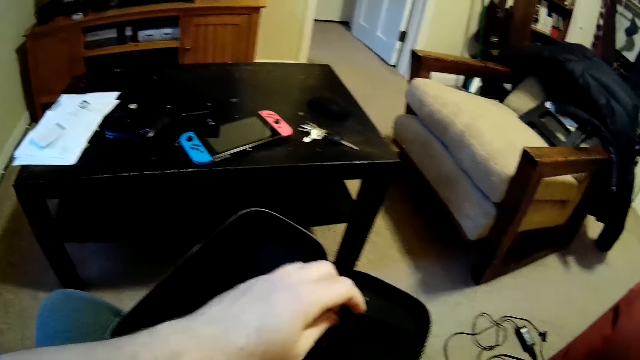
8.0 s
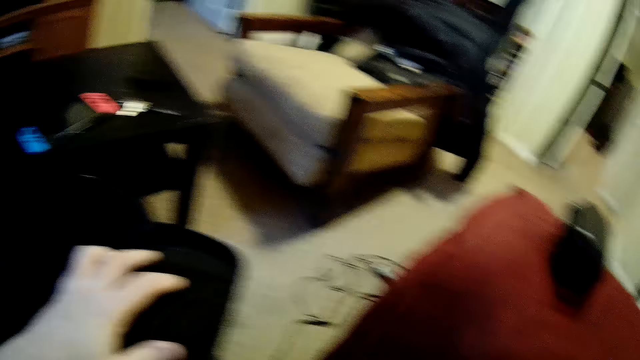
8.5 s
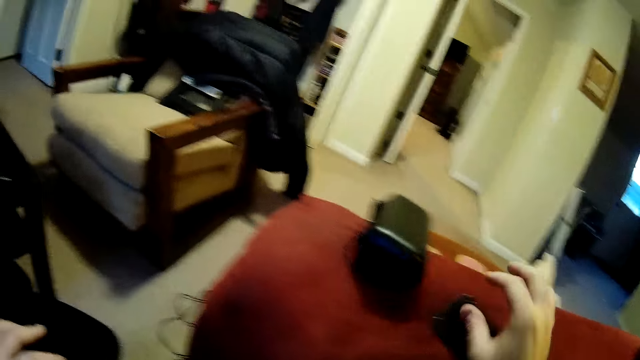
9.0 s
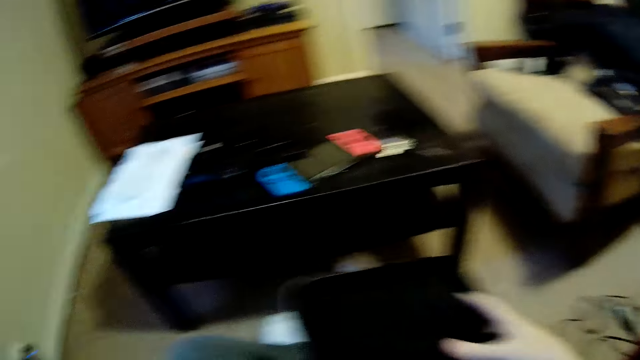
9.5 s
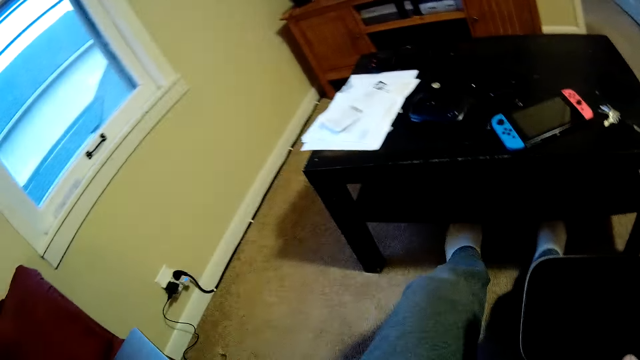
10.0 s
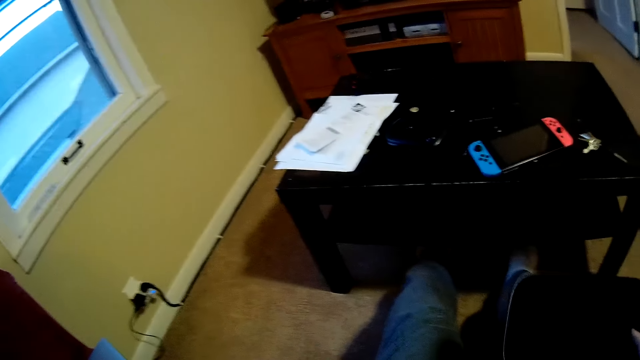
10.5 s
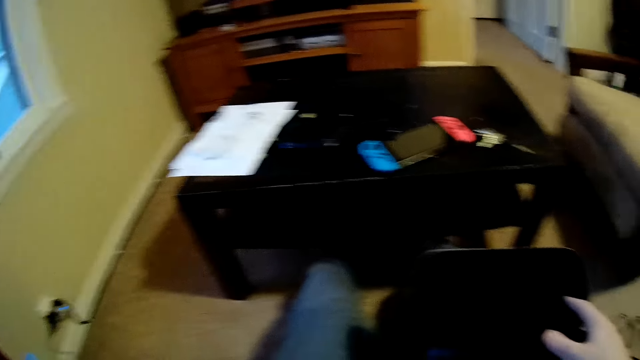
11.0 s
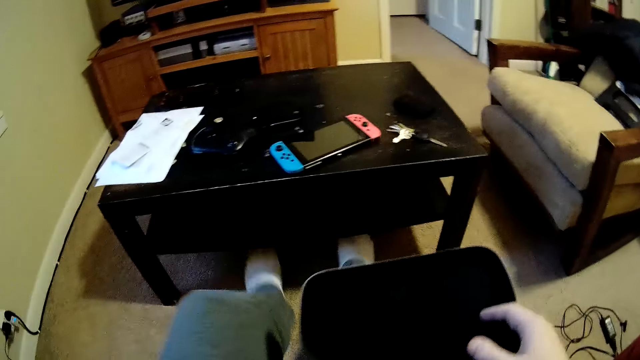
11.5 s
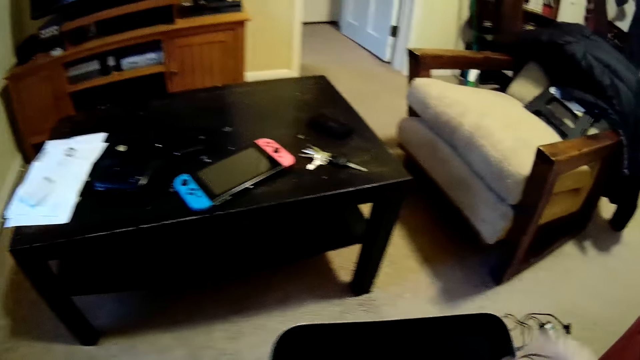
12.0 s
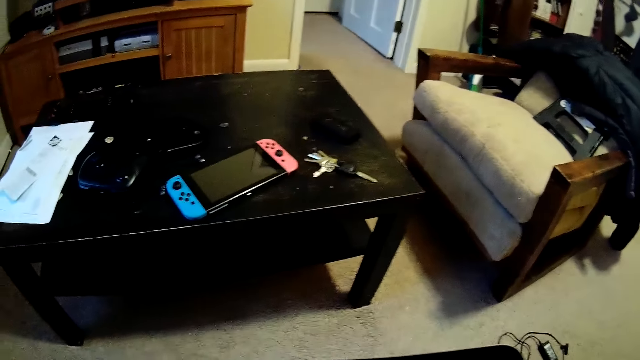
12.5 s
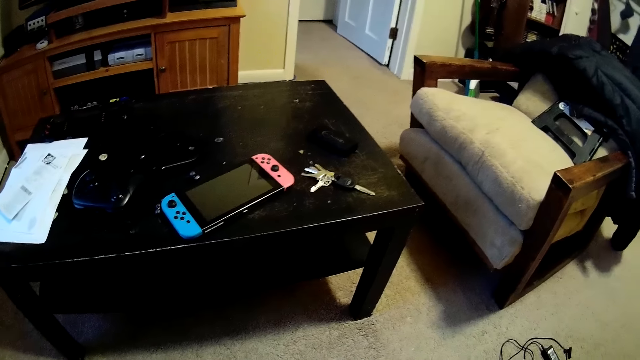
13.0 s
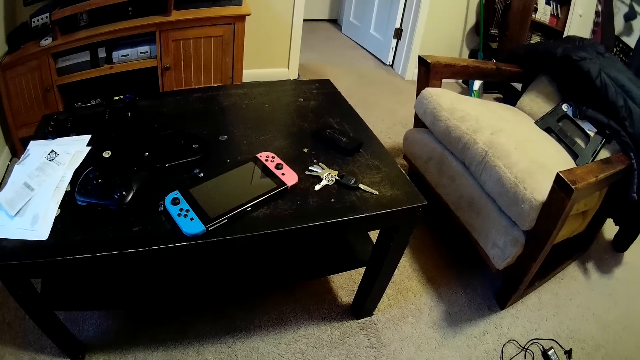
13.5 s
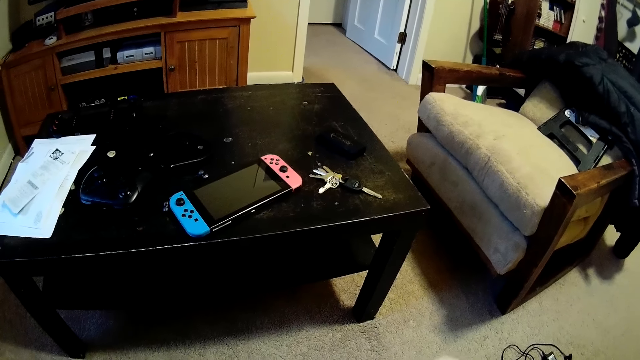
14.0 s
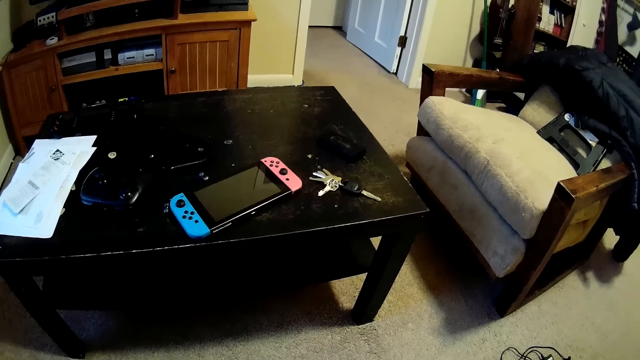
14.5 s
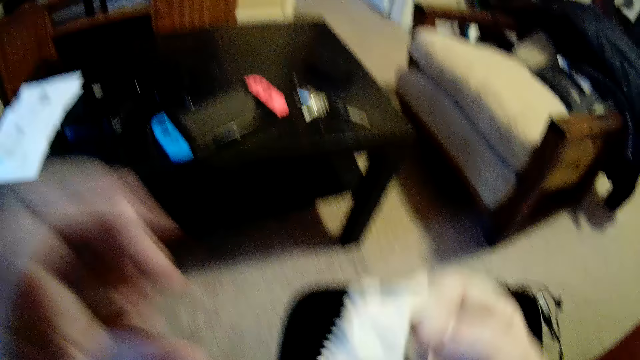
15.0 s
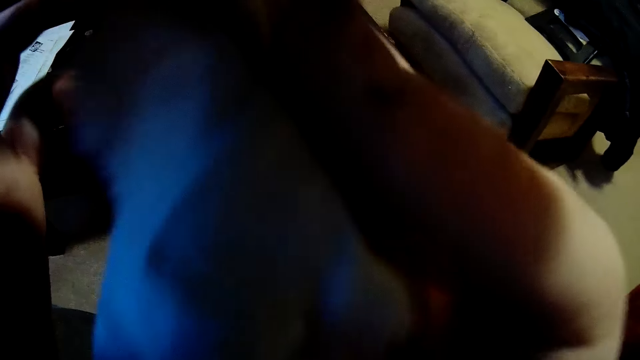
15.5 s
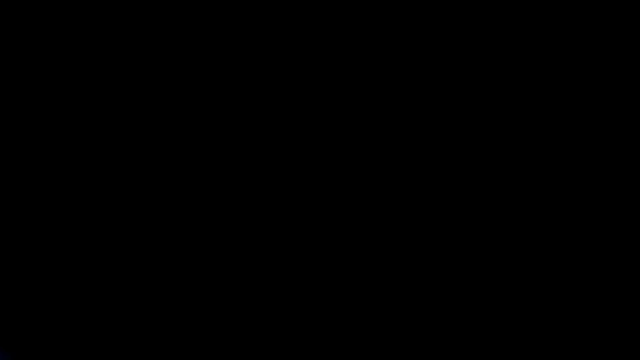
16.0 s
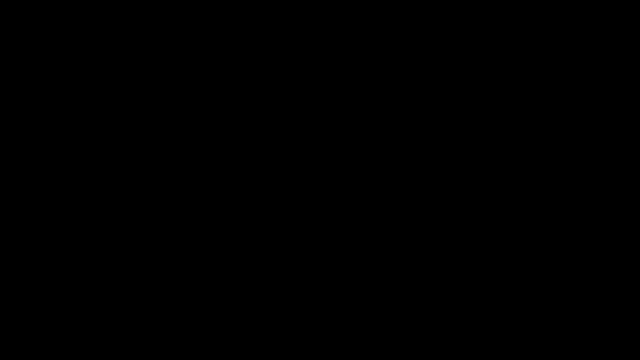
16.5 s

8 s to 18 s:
The camera wearer looks into the gadget. They stretch legs to under the table. They open something's case. They move legs from under the table. They take a rag.

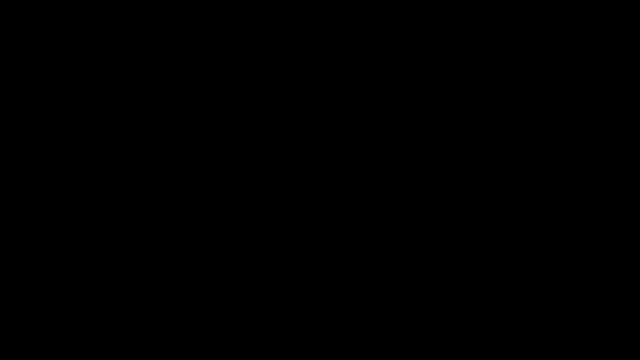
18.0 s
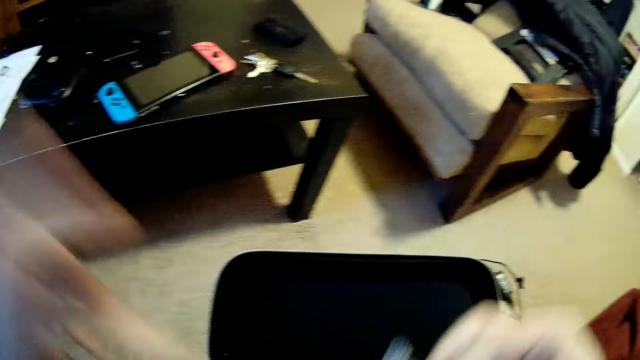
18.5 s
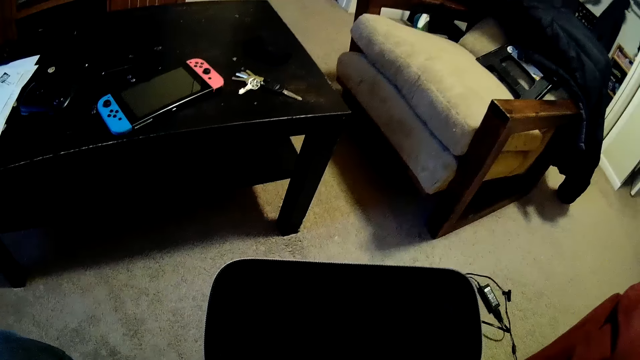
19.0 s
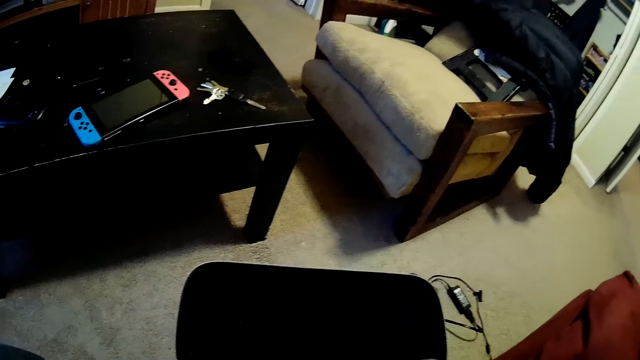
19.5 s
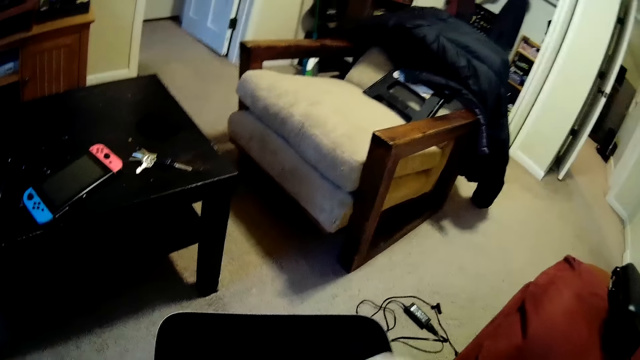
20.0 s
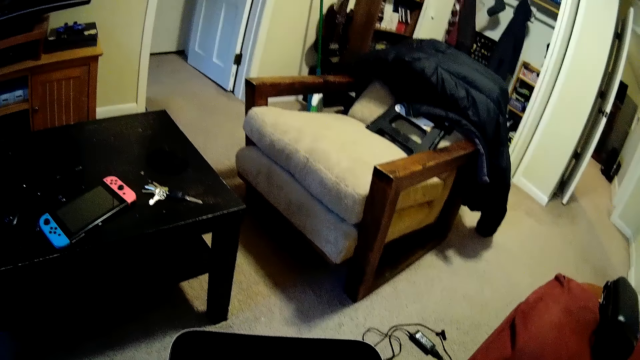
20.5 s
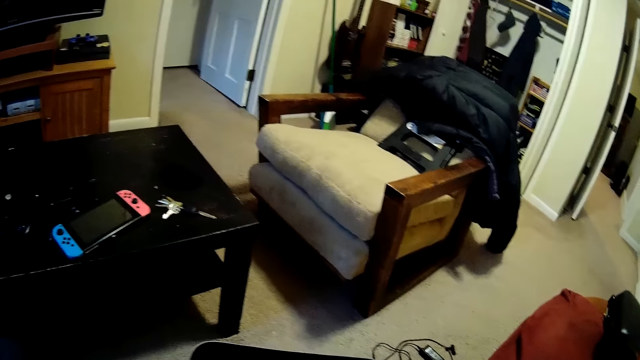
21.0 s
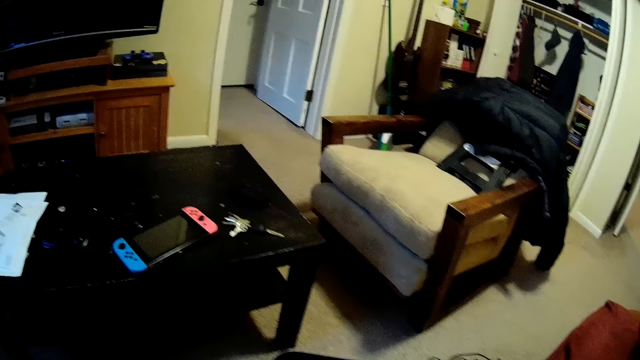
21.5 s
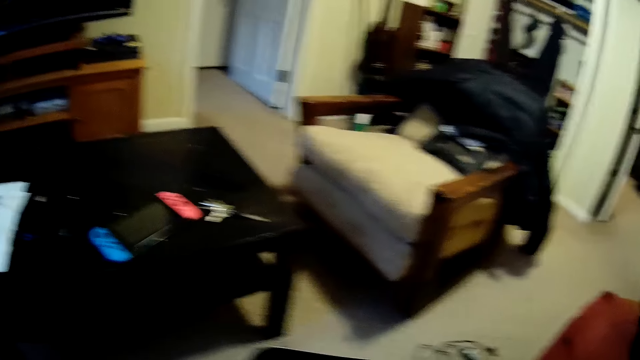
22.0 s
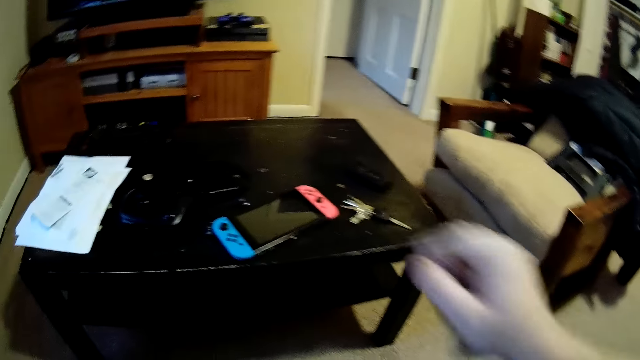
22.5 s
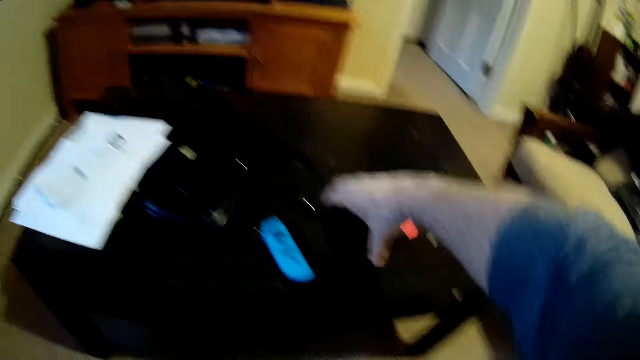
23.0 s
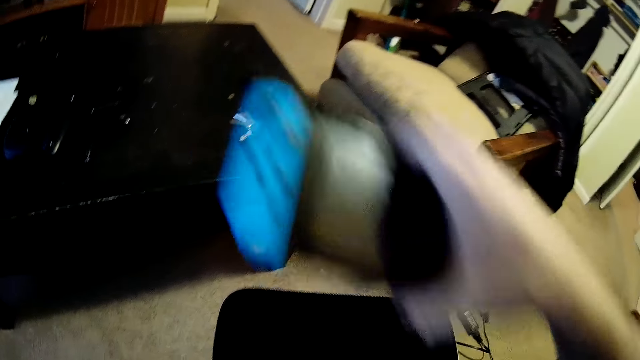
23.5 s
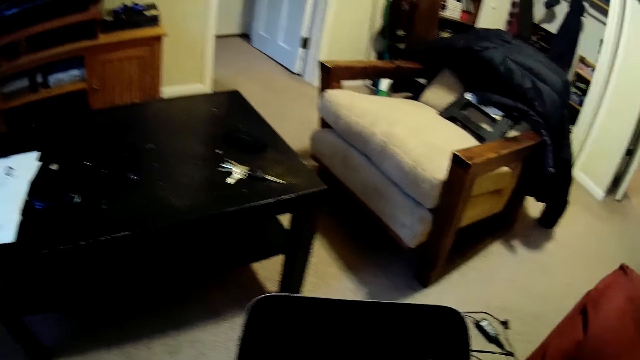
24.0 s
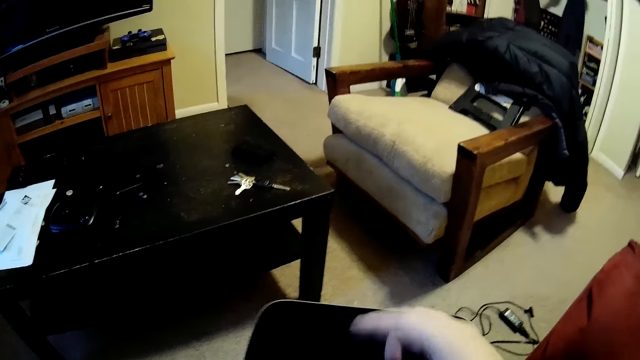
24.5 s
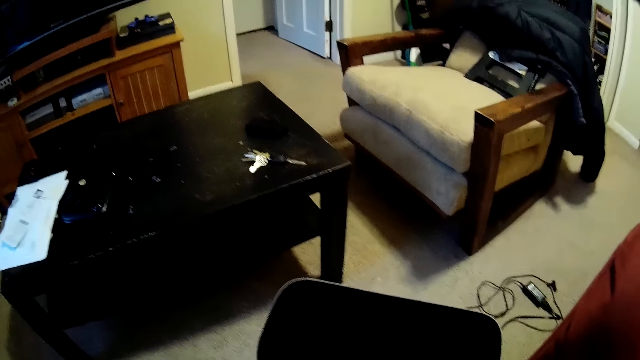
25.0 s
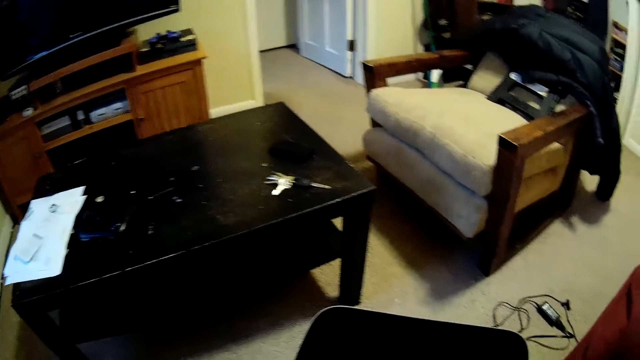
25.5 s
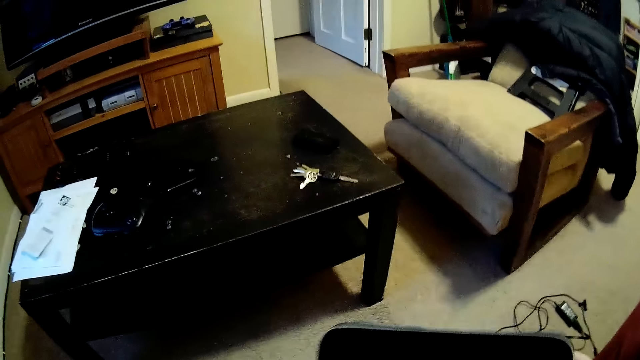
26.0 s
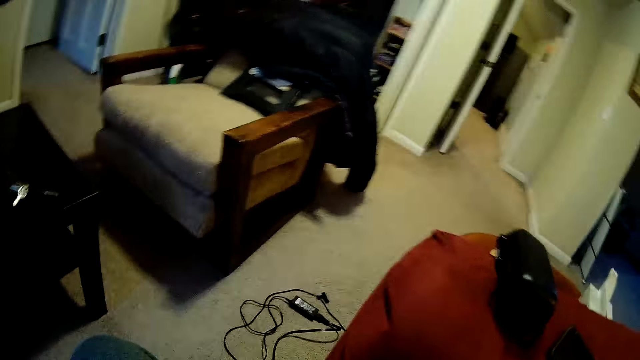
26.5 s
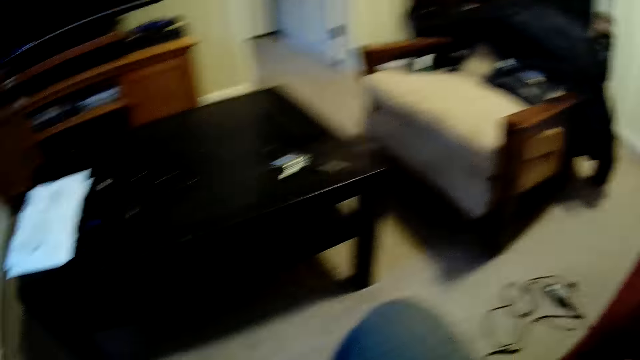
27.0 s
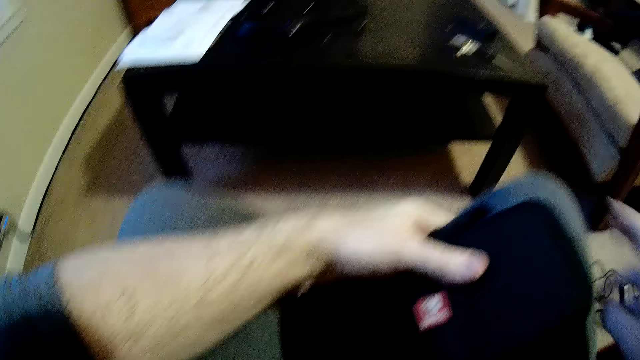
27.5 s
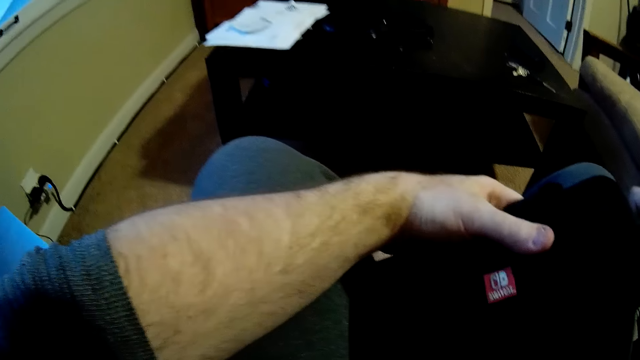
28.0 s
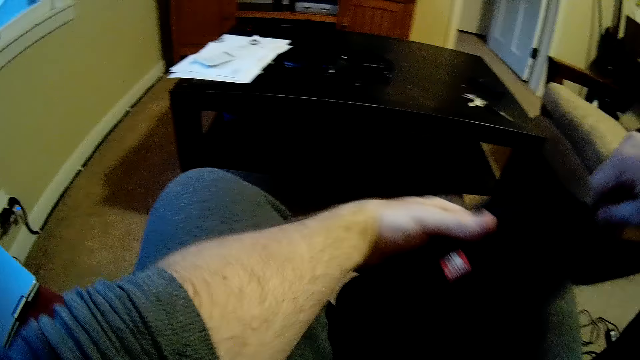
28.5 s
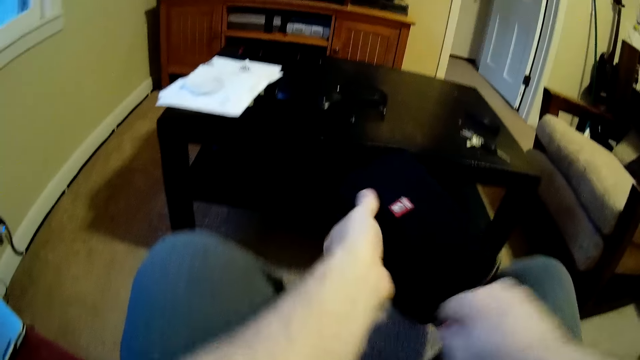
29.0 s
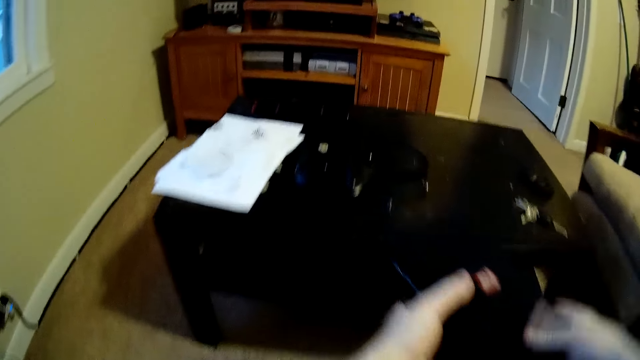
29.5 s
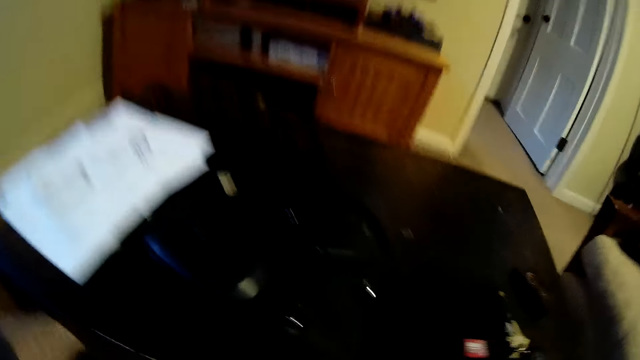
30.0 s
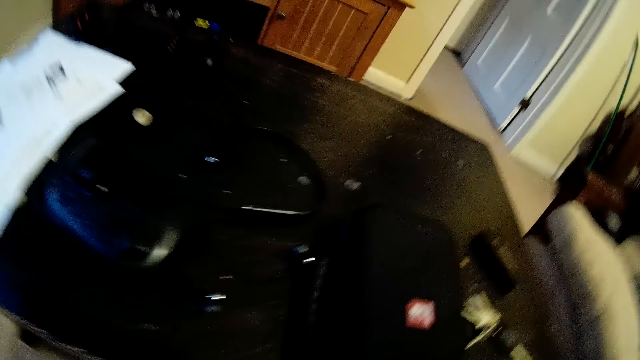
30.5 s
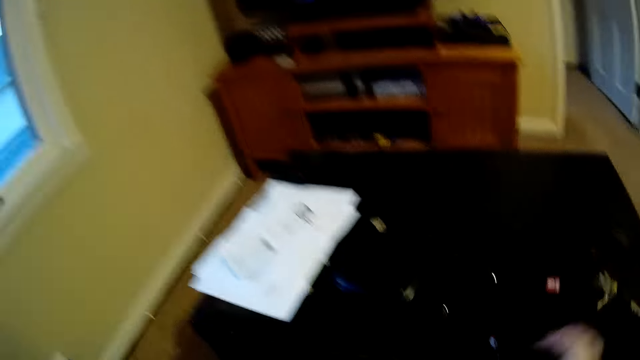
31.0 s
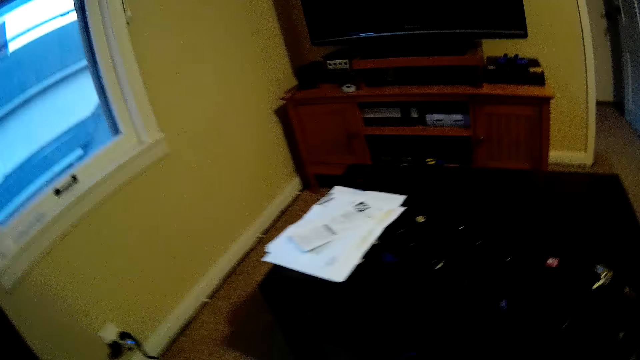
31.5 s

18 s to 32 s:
The camera wearer wipes on the camera with the rag. They arrange in the gadget case. They take the gadget. They put the gadget in the case. They close the gadget case. They zip the gadget case. They put the gadget case on the table.
